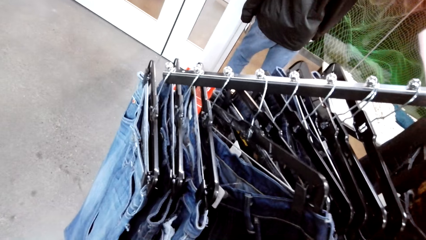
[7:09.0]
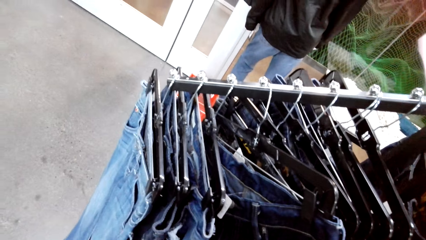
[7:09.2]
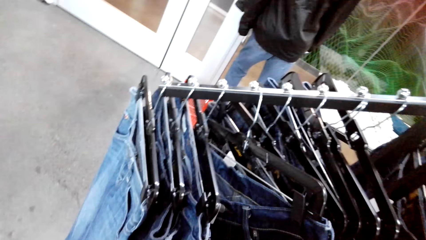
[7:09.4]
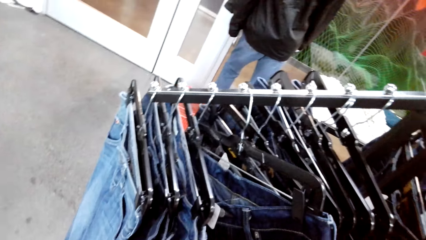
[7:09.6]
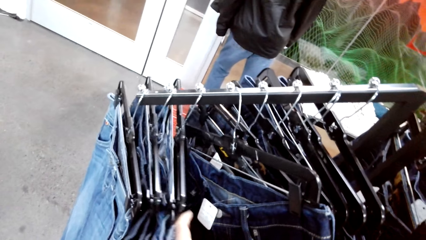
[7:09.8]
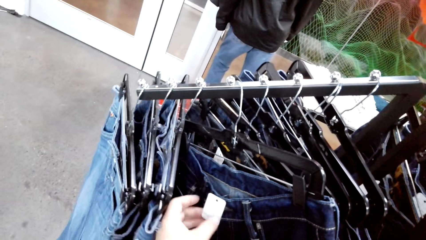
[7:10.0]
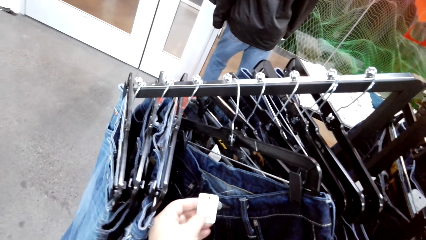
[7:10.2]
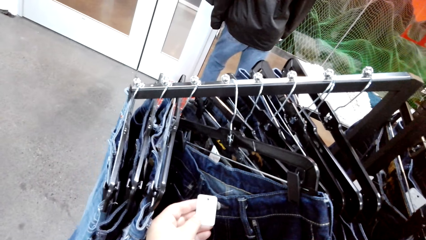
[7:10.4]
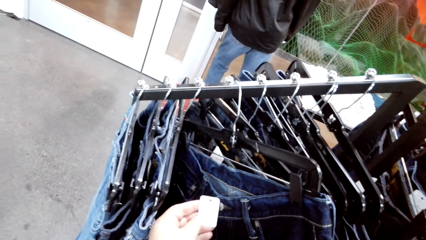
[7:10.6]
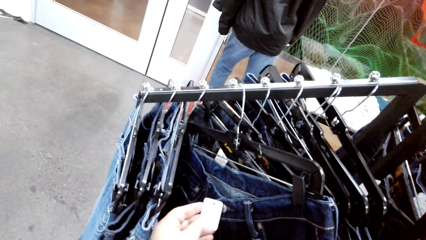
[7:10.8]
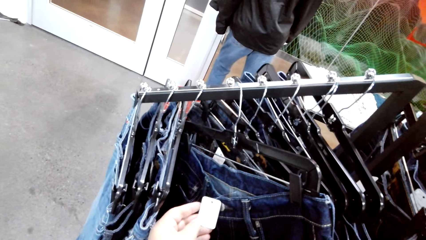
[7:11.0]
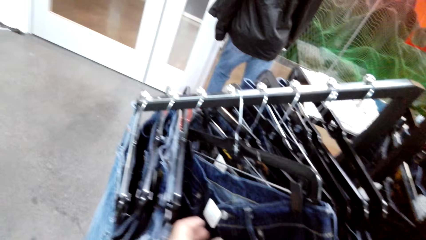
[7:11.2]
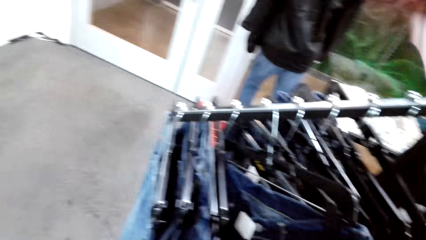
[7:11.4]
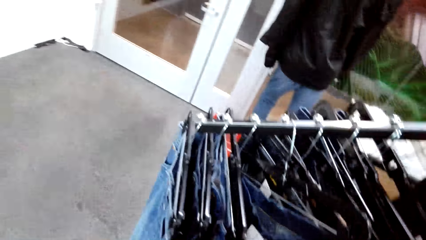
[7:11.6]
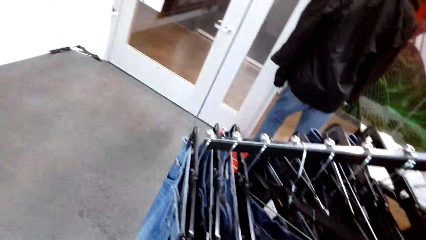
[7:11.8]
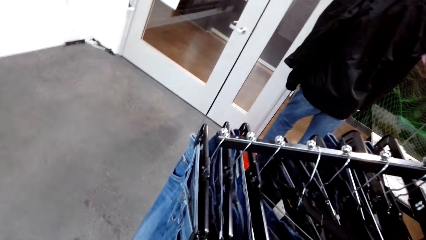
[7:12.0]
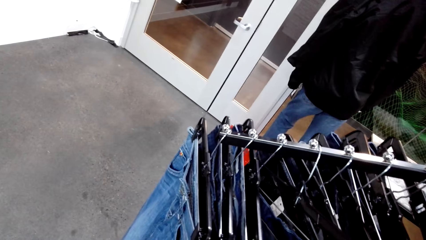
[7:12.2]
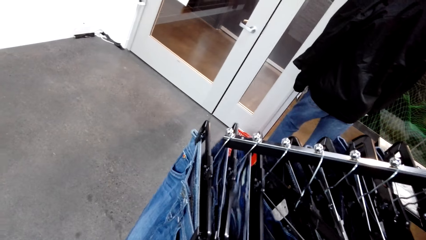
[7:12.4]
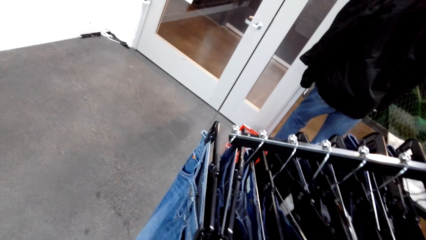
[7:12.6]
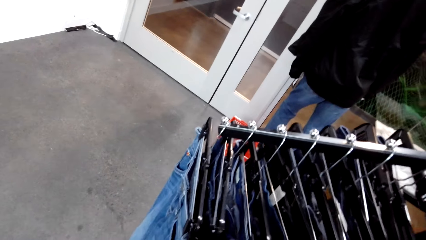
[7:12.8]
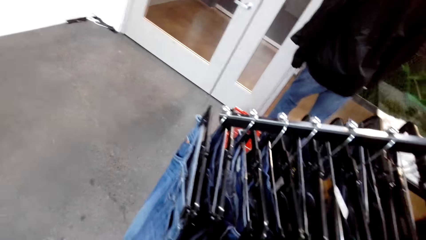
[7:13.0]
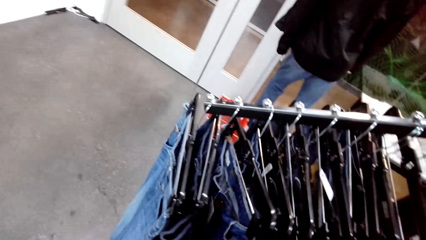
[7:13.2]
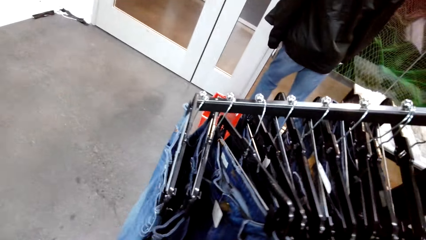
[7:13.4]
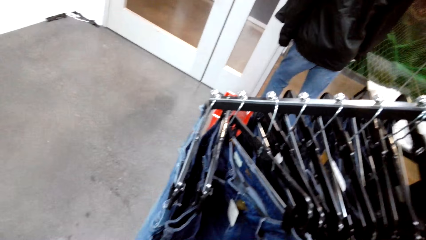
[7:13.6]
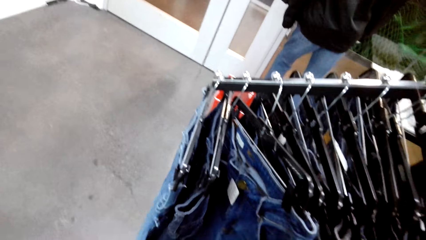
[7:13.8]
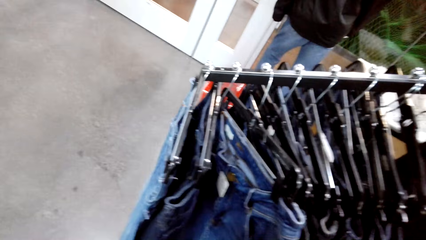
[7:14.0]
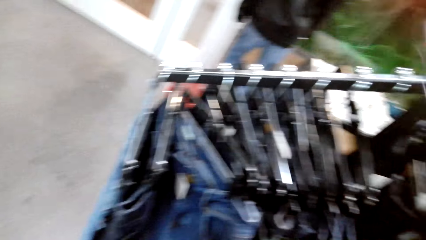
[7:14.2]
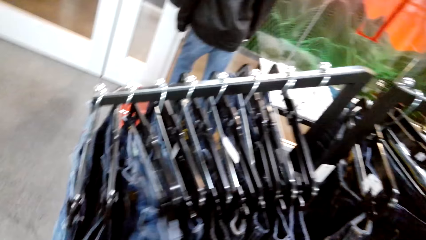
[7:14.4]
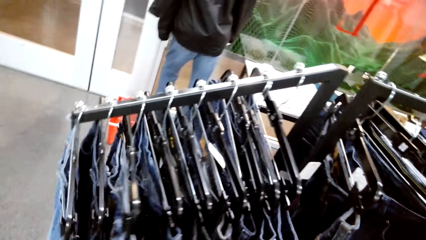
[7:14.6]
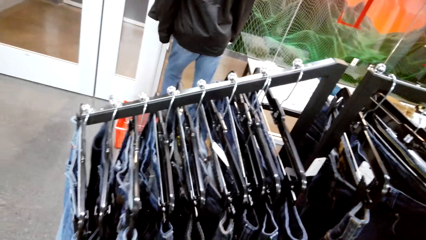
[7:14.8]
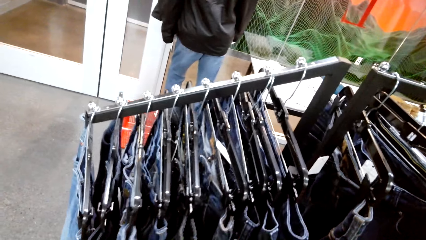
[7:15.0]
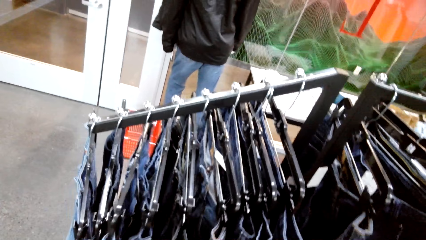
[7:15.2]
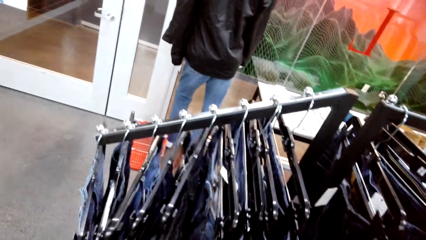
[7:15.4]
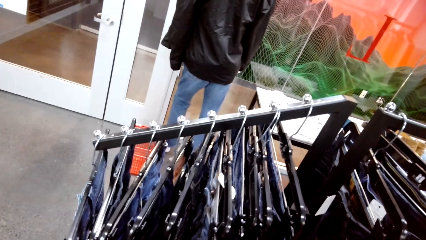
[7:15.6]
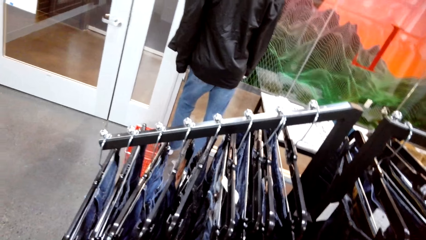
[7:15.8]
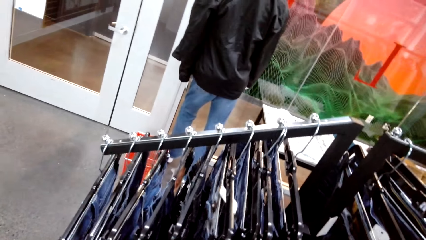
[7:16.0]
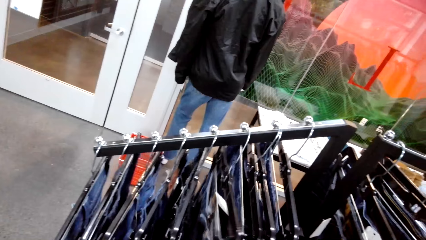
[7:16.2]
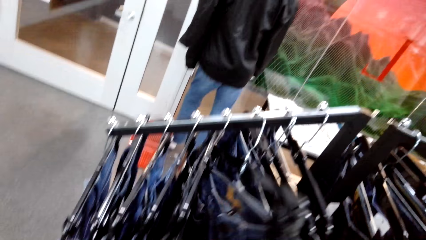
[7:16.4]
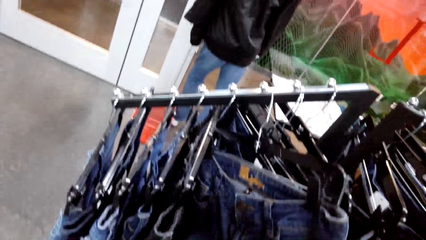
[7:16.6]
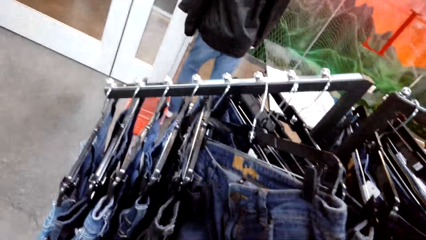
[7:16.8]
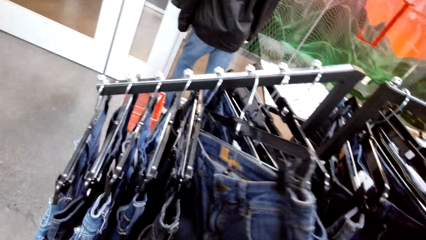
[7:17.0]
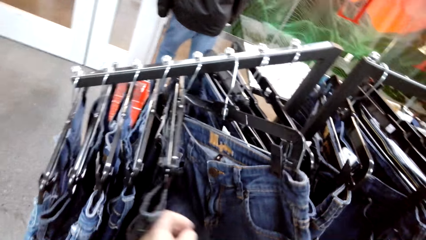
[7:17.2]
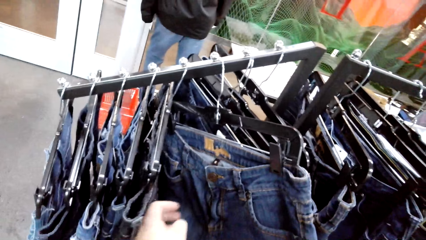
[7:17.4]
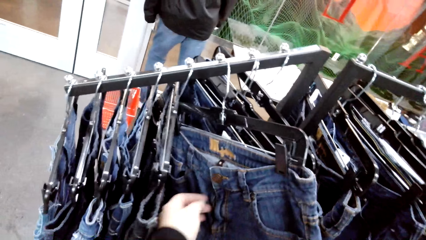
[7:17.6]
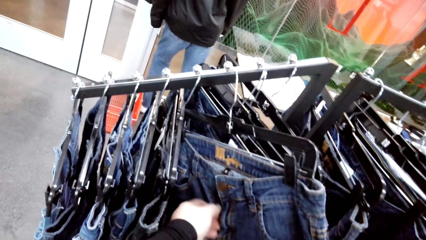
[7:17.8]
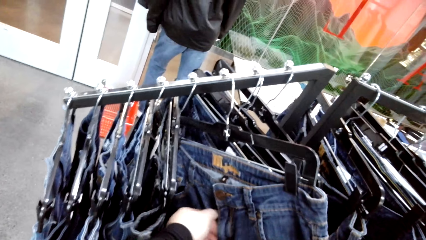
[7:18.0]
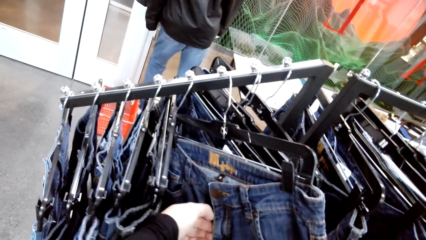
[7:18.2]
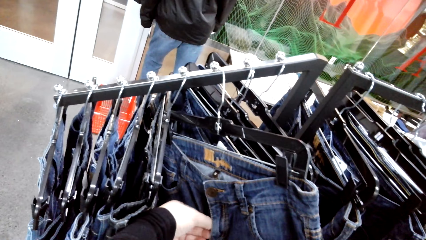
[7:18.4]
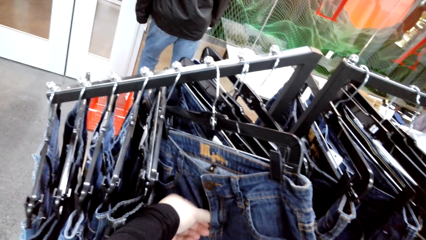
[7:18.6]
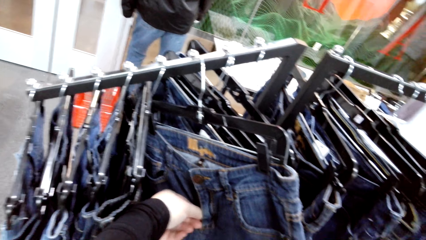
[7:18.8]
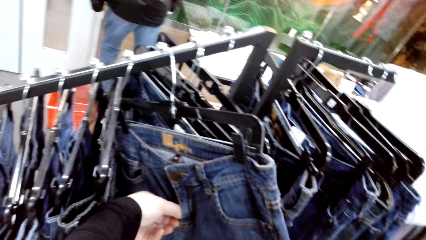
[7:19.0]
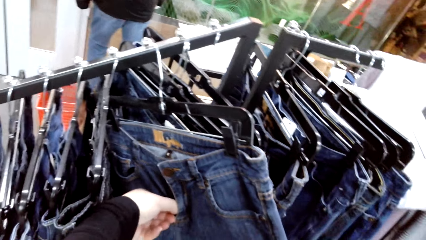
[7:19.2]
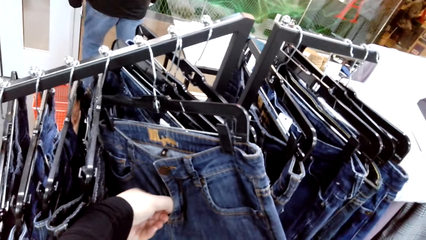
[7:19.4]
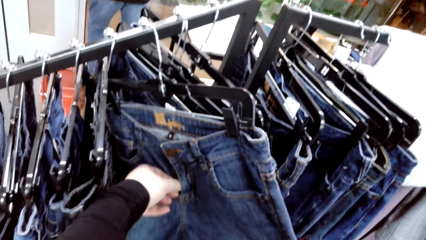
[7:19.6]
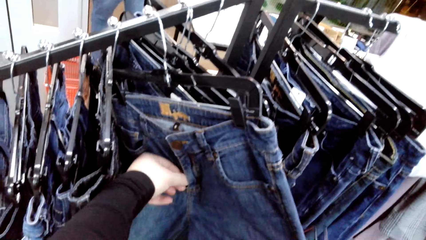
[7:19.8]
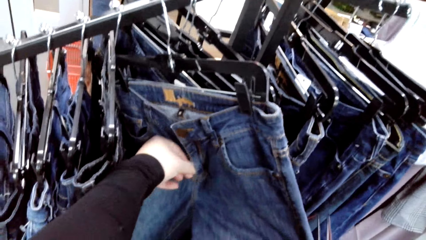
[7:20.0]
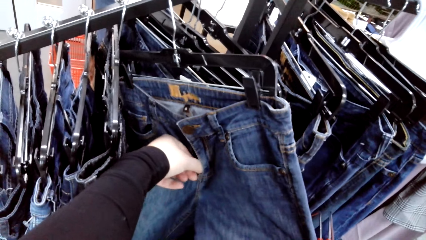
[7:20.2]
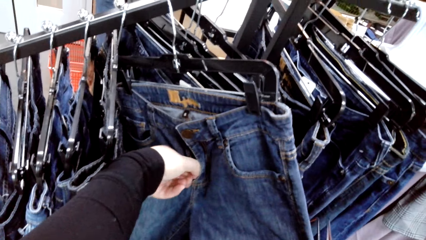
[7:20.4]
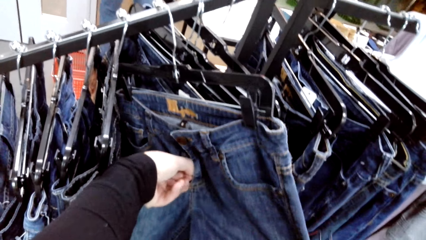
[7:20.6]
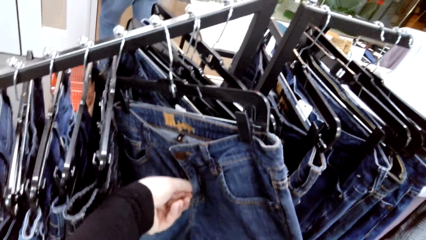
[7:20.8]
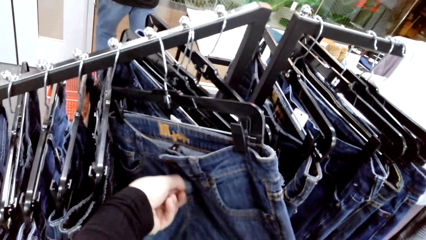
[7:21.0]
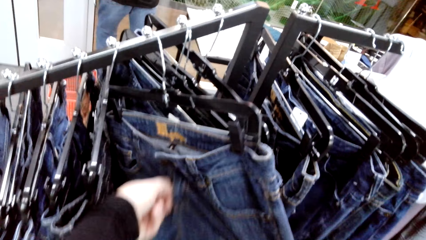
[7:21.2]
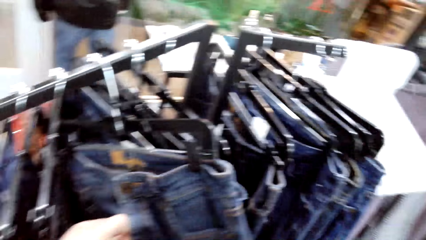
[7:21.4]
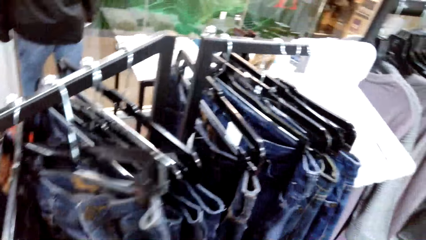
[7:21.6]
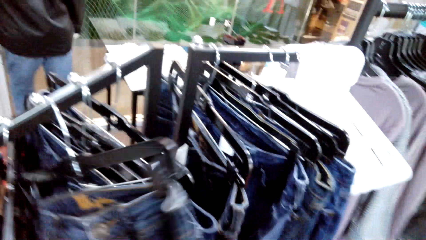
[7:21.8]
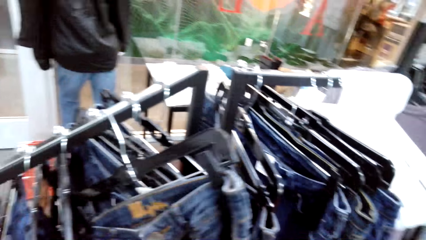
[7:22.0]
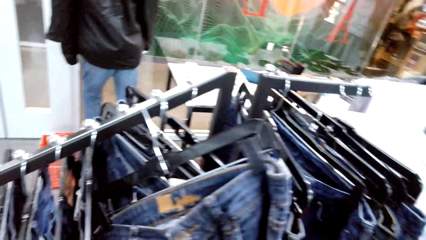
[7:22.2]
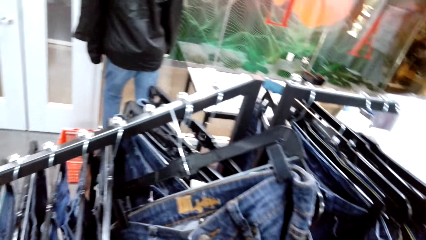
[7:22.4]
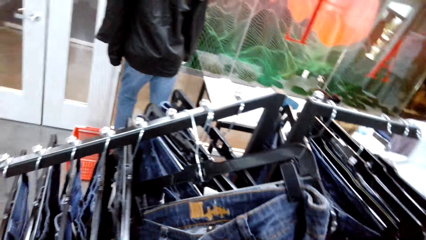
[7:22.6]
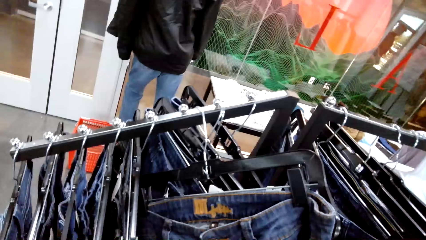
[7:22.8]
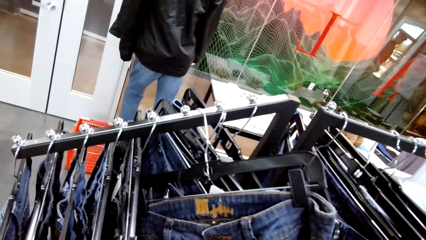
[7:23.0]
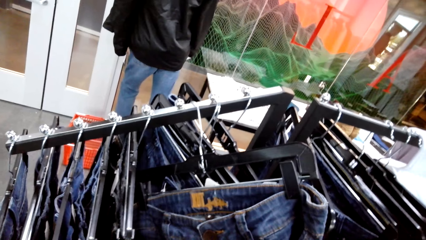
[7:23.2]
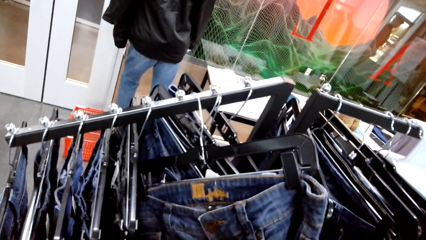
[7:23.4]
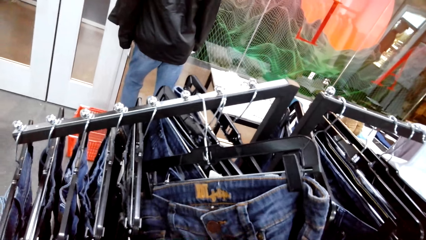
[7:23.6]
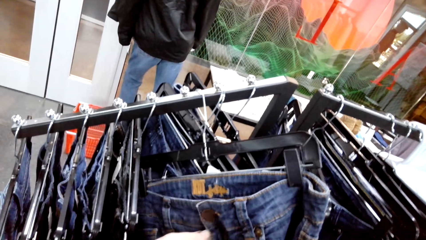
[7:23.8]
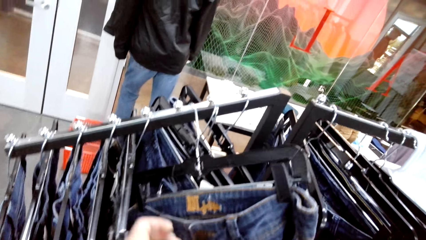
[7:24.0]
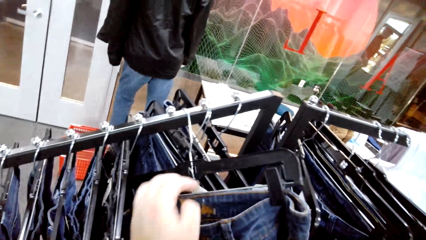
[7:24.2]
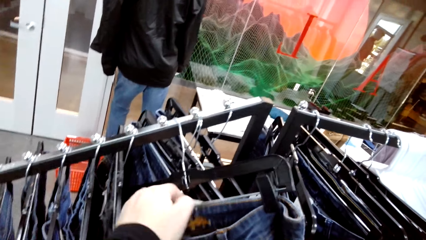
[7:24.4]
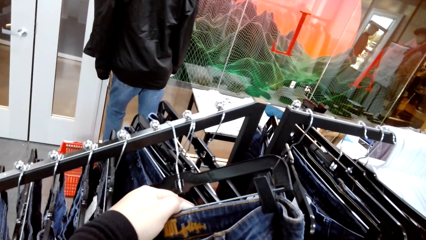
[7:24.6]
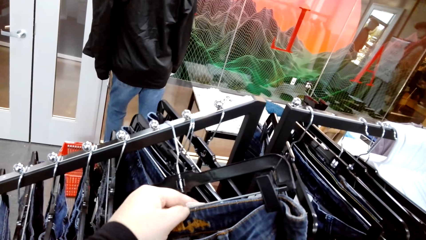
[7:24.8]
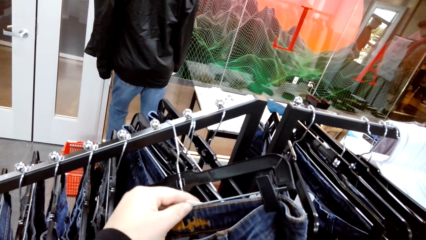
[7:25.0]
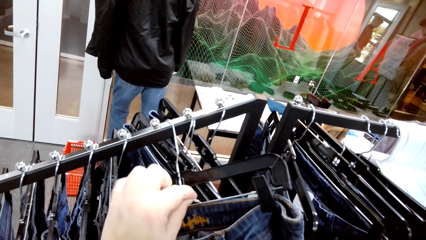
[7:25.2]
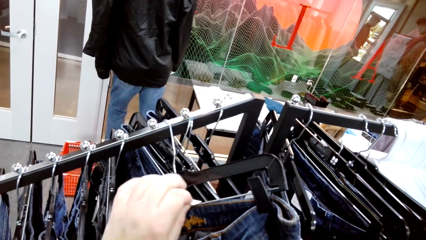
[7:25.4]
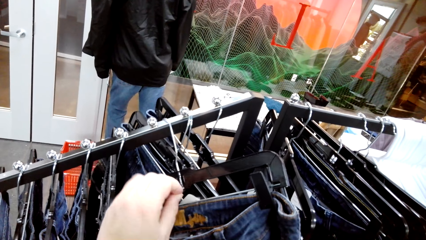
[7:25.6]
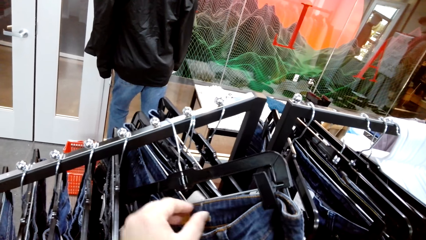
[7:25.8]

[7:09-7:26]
The camera wearer looks at the price tag. They move the jeans. They touch the jeans. They zip the cloth.
